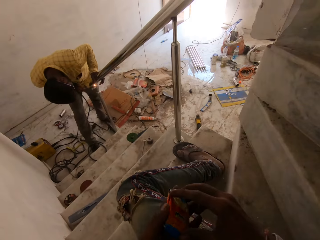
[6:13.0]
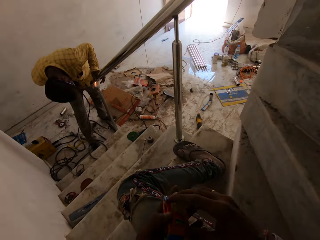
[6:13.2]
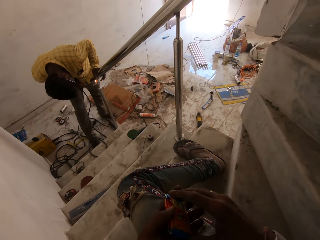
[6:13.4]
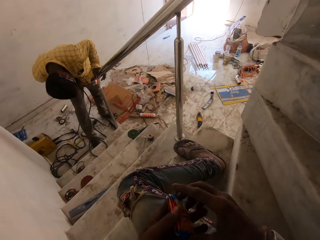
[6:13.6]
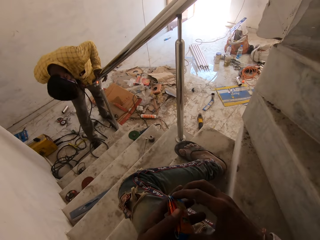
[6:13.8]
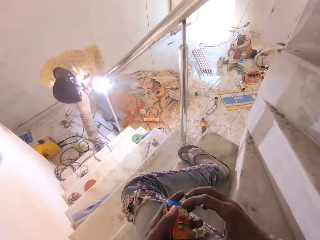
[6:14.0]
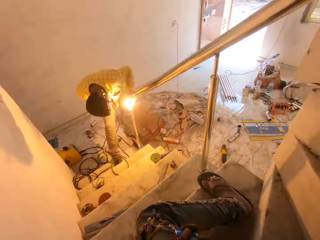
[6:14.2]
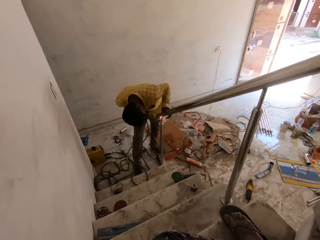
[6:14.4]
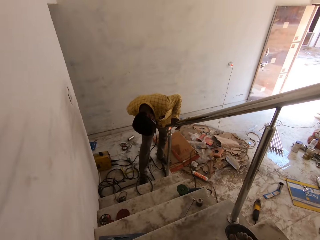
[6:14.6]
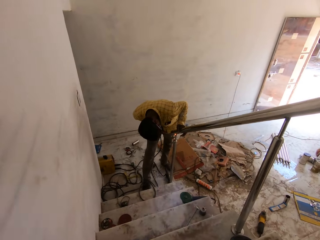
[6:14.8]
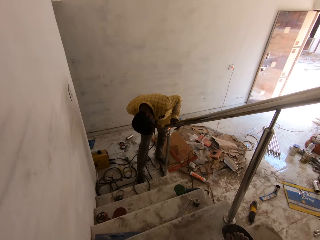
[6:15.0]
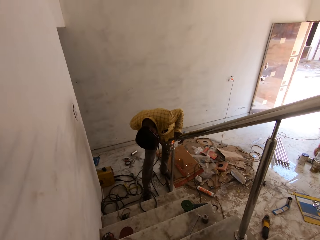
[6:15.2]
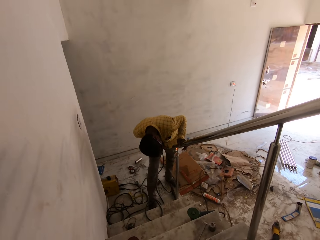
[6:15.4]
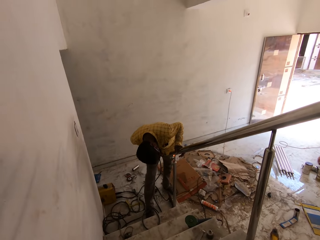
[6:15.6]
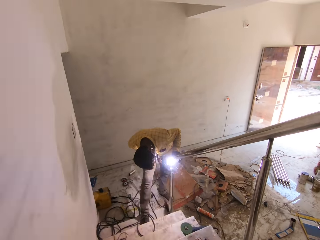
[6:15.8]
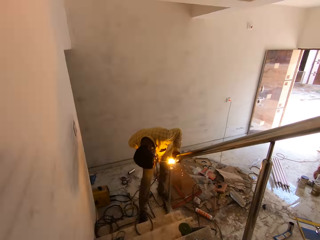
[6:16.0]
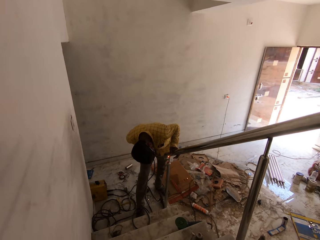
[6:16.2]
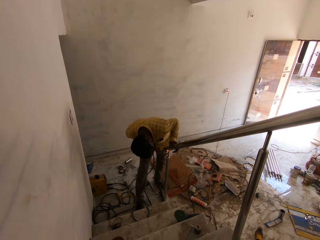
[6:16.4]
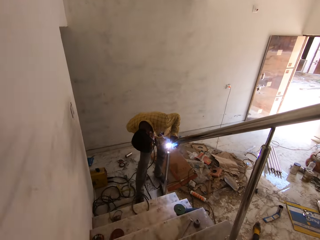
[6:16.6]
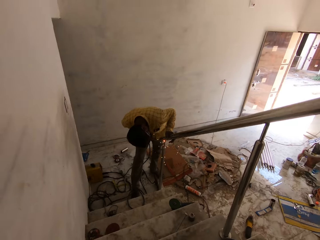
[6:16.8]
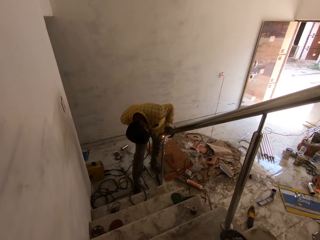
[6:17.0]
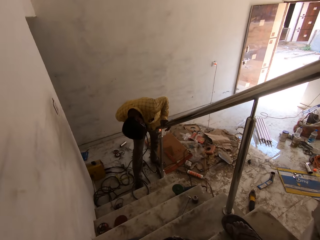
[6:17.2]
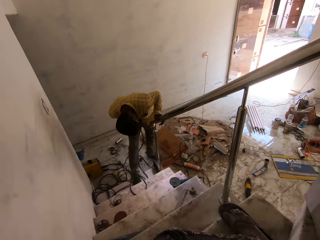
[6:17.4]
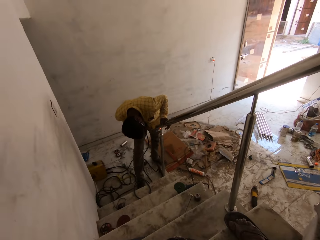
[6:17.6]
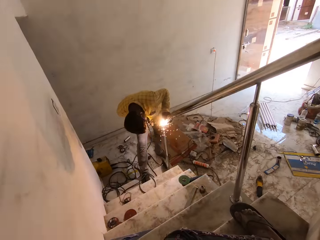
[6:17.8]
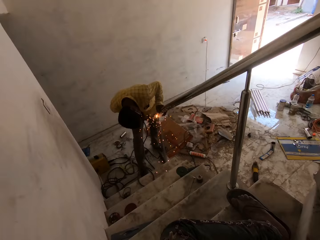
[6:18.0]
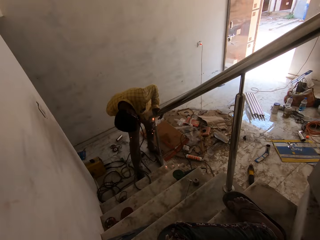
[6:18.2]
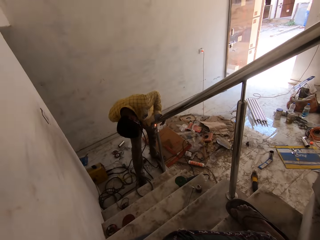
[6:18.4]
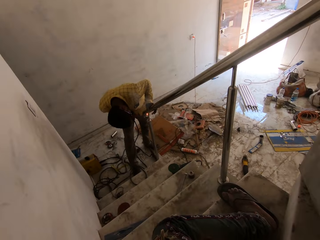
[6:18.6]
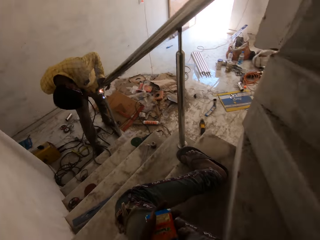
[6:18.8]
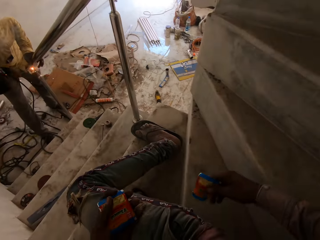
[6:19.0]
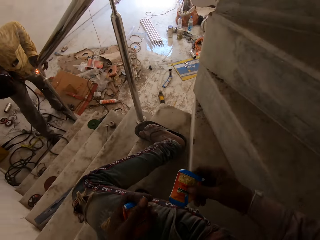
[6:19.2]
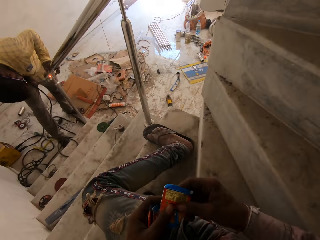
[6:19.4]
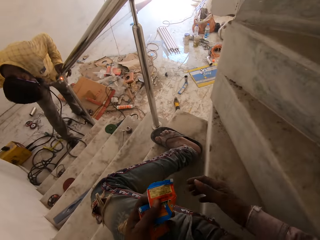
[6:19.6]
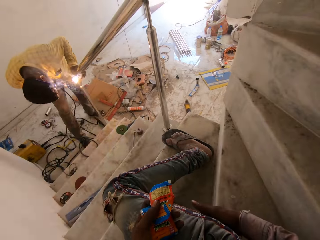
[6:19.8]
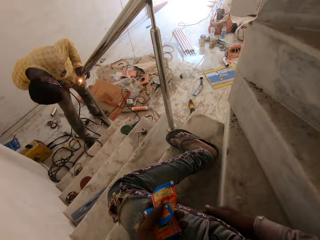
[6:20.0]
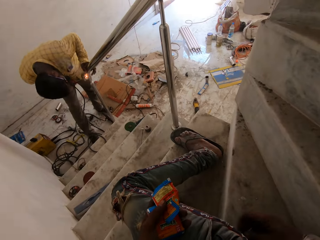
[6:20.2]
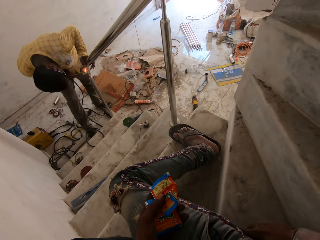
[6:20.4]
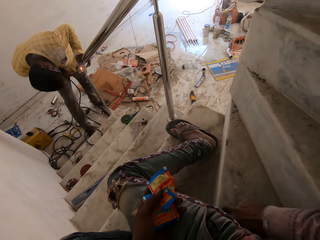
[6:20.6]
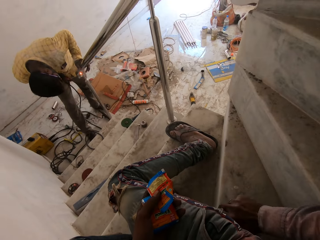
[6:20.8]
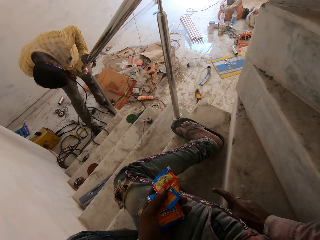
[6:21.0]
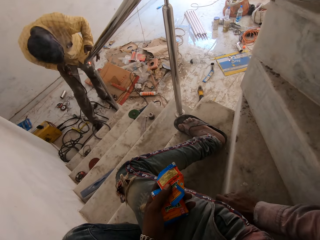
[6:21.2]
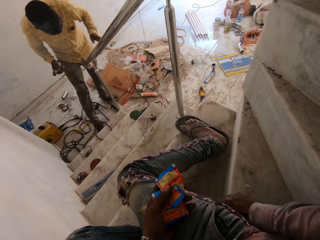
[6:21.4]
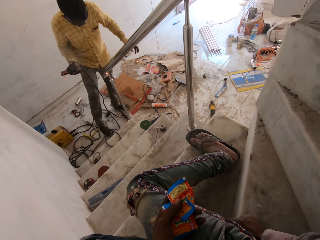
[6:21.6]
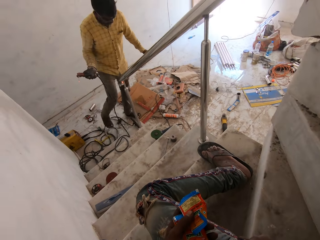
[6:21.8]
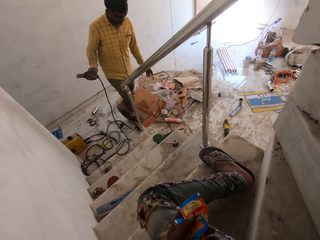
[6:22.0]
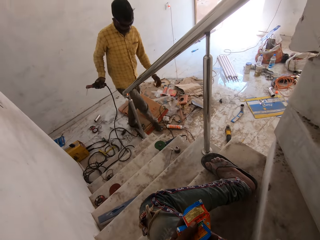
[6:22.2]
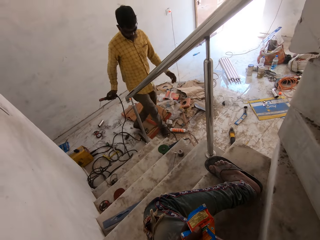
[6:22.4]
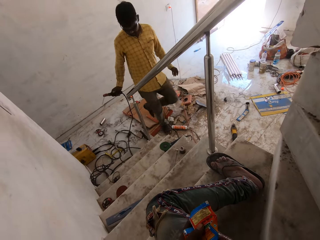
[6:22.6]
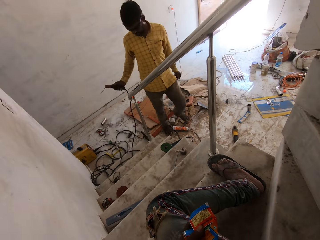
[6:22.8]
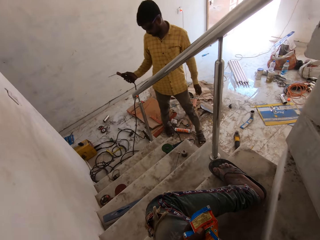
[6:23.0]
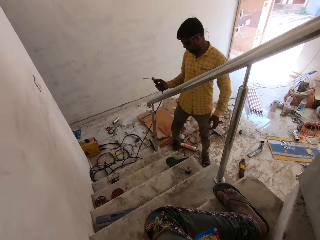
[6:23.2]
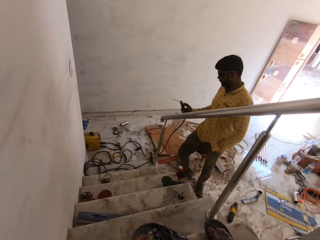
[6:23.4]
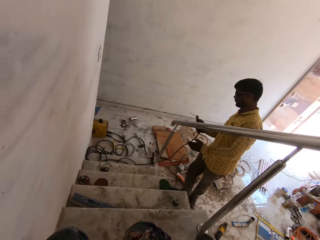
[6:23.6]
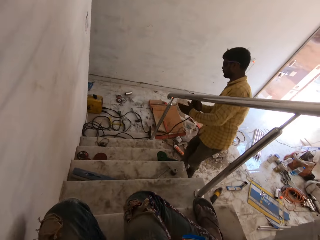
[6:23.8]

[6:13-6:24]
The camera wearer holds a pack of snacks in his left hand. He opens something. He passes the pack of snacks to his left hand. He rubs his trouser with his right hand. He removes something in the pocket.

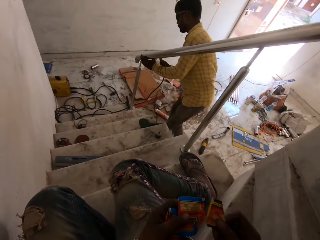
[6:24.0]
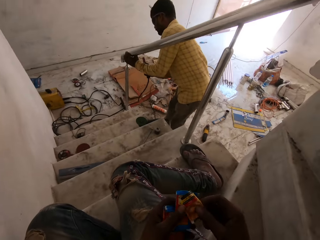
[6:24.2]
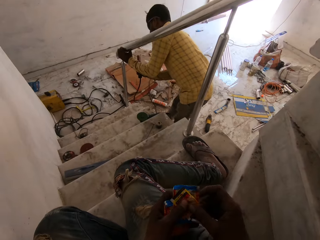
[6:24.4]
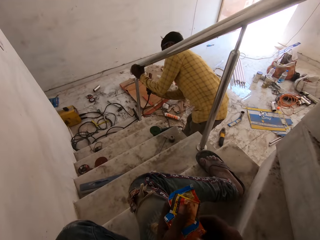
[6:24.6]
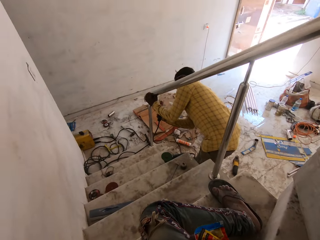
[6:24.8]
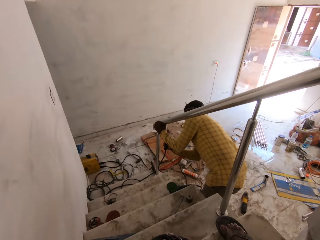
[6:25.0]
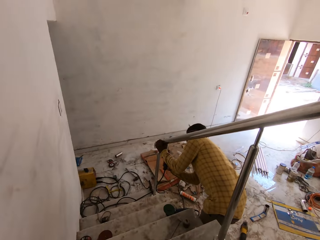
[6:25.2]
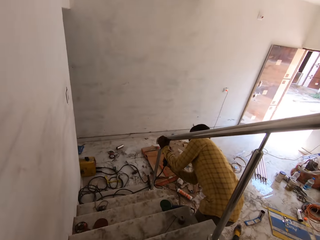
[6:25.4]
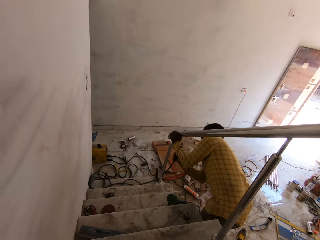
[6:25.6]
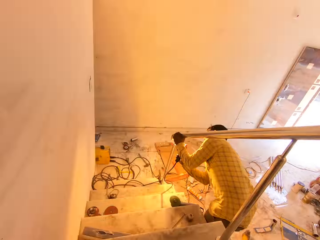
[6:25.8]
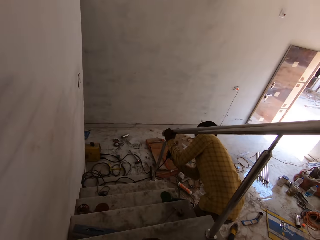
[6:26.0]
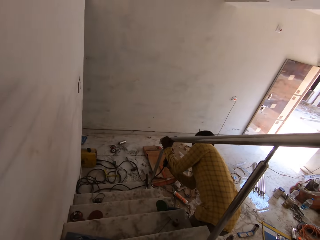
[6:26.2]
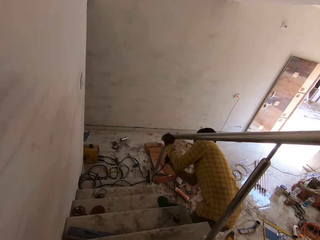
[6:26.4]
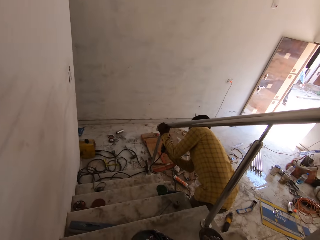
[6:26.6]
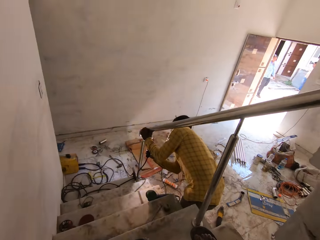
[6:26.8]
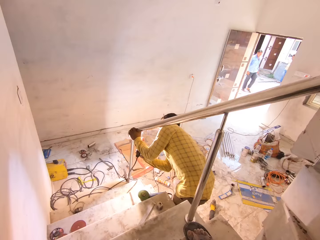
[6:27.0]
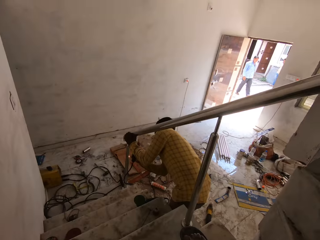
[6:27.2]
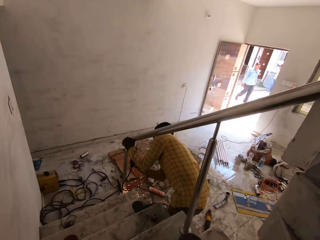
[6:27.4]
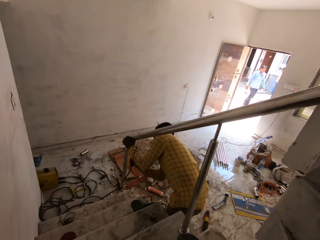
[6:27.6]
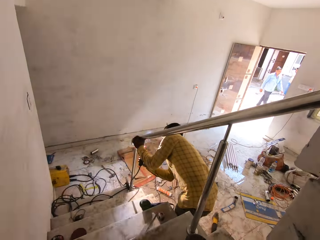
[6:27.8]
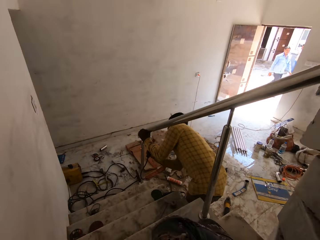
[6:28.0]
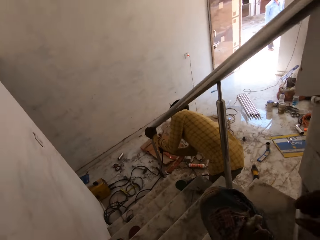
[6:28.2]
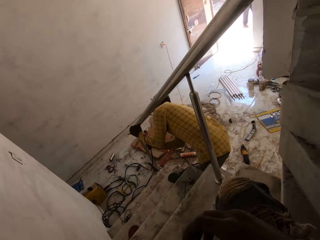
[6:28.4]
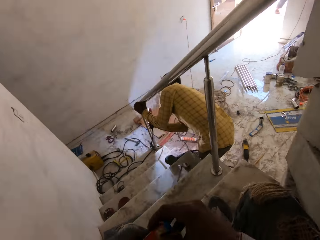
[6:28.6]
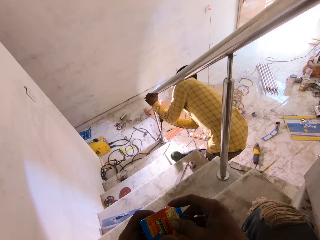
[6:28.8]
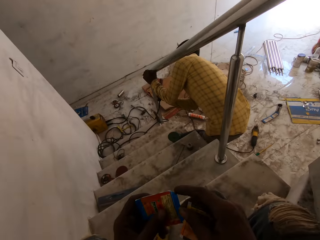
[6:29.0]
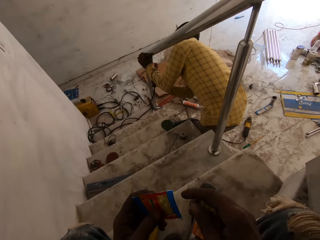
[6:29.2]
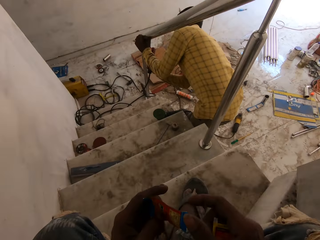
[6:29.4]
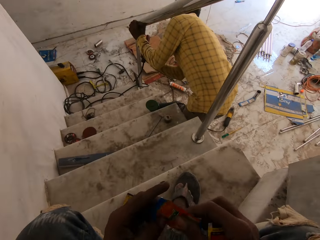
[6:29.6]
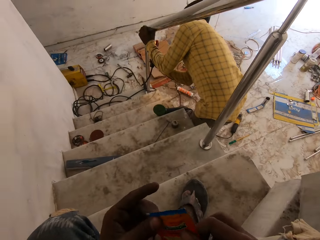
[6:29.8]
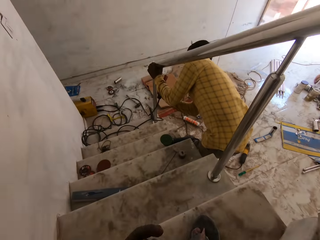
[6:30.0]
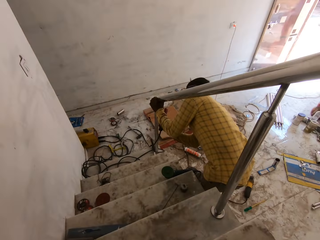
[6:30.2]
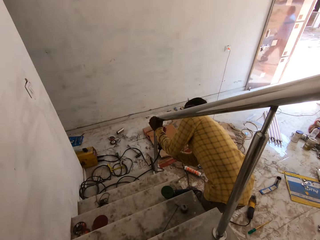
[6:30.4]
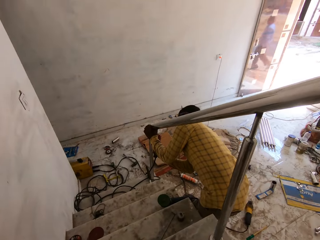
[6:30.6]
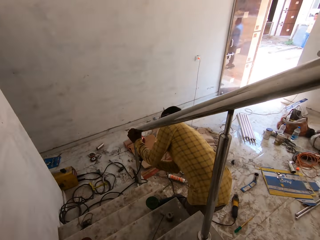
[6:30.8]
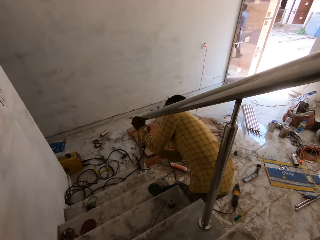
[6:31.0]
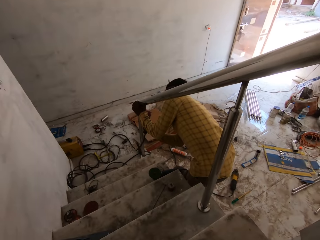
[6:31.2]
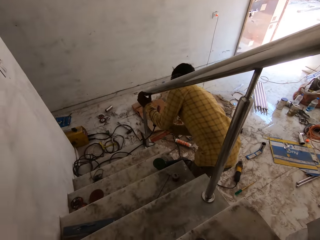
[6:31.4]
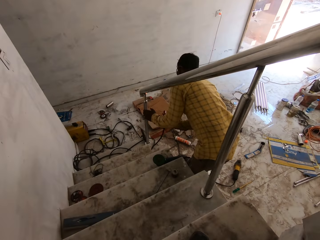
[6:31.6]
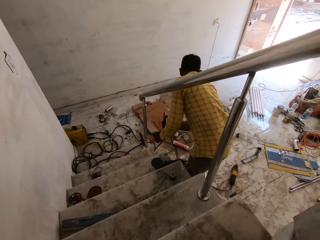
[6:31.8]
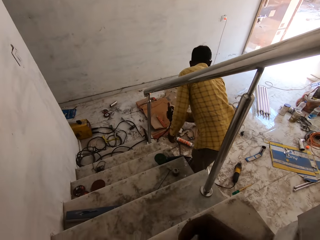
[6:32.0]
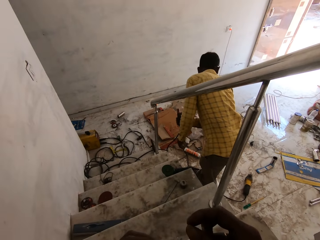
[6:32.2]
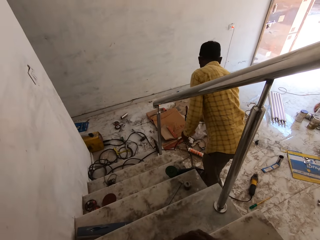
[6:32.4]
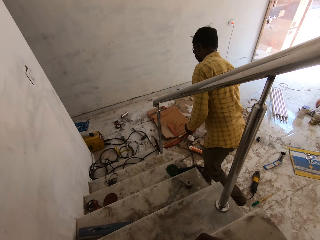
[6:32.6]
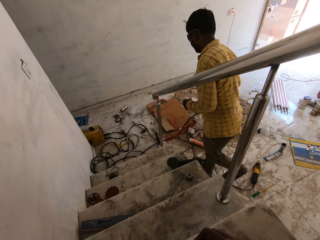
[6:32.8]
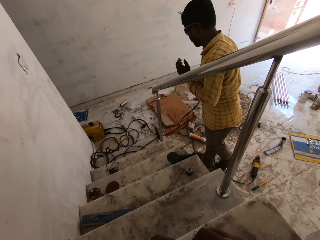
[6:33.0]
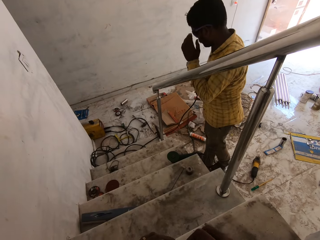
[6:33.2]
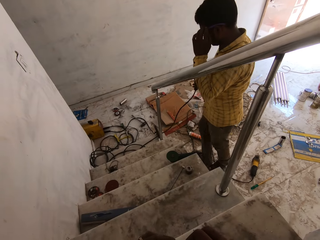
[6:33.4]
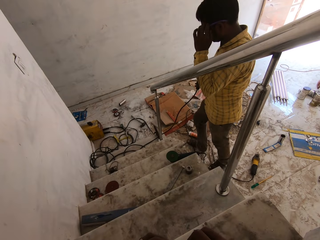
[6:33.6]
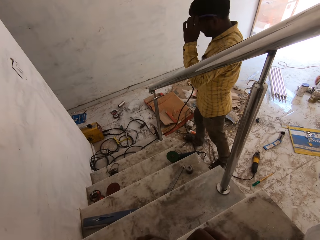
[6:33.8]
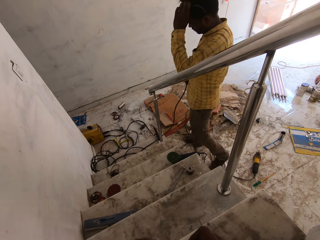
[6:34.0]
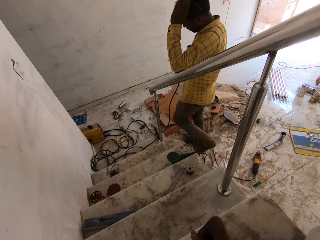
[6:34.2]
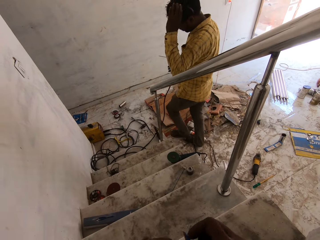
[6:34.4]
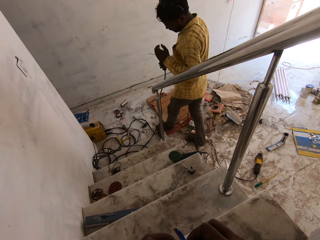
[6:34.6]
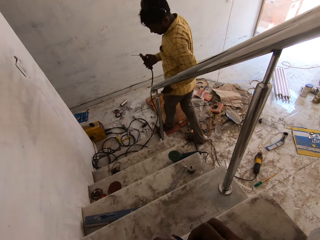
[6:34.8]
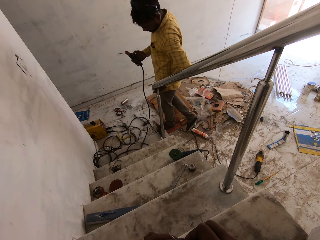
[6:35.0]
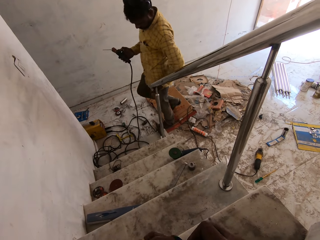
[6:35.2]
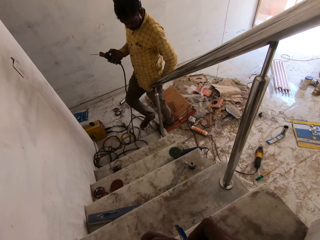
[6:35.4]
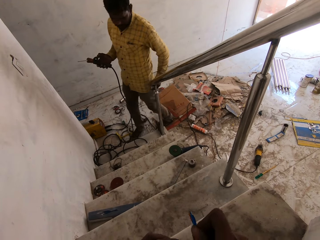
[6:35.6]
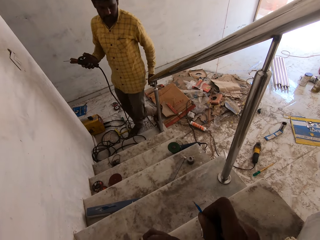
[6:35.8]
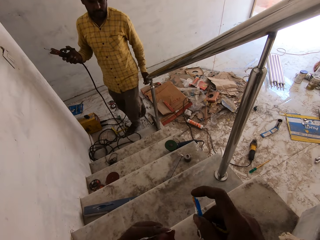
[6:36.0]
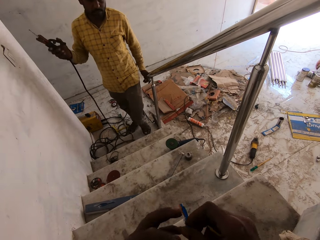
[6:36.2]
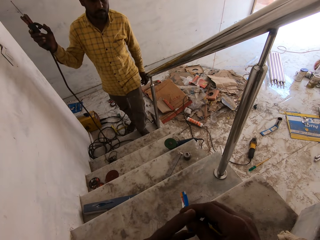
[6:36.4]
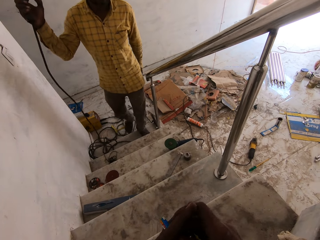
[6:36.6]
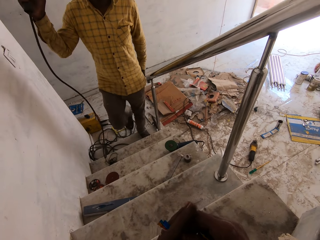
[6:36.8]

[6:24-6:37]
The man holds the rail with his left hand. The man welds the rail to the rail support with the welding electrode holder in his right hand. The camera wearer looks at something. The man adjusts the sun shade on his head with his left hand. The camera wearer holds the pack of snacks with his hands.
